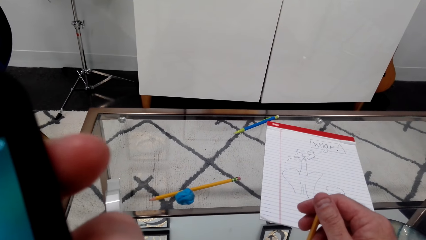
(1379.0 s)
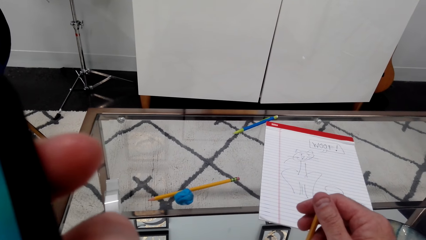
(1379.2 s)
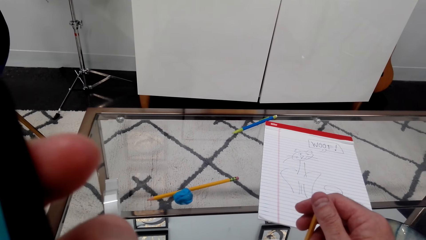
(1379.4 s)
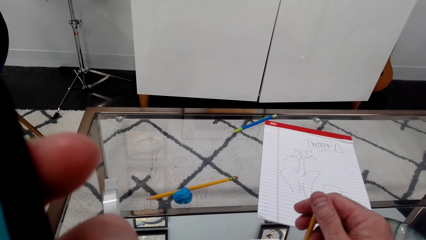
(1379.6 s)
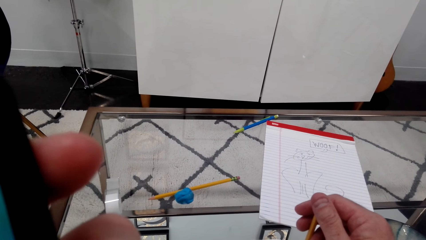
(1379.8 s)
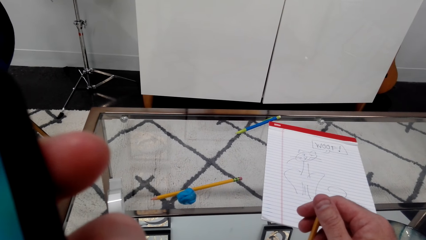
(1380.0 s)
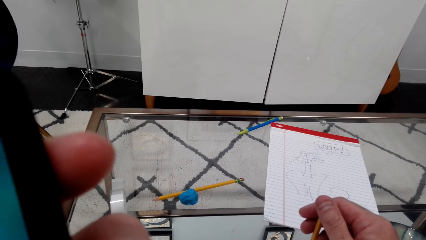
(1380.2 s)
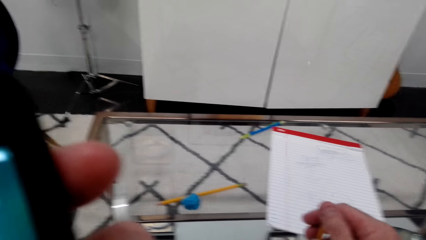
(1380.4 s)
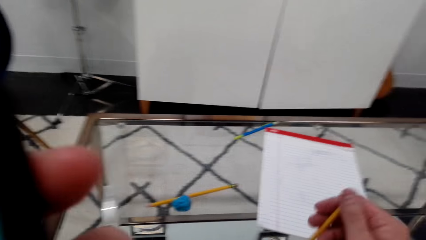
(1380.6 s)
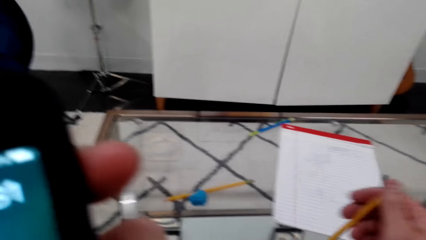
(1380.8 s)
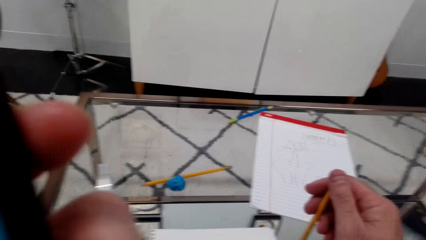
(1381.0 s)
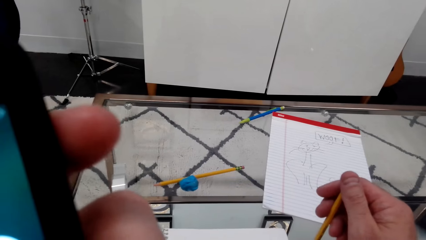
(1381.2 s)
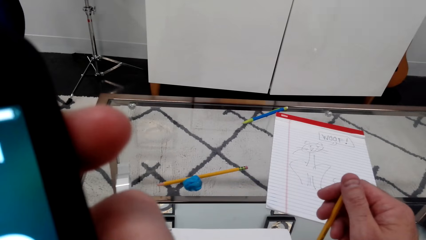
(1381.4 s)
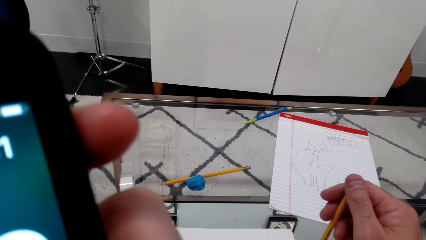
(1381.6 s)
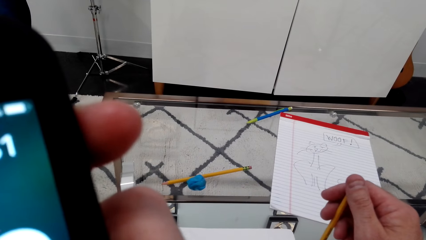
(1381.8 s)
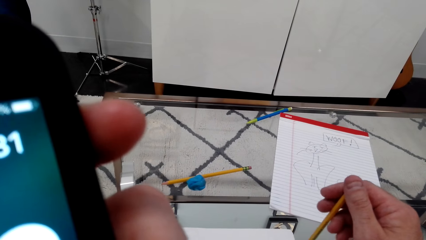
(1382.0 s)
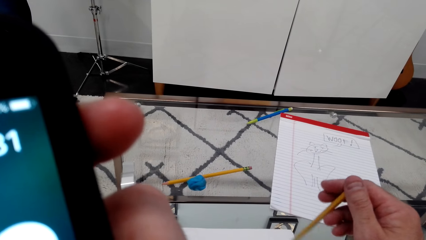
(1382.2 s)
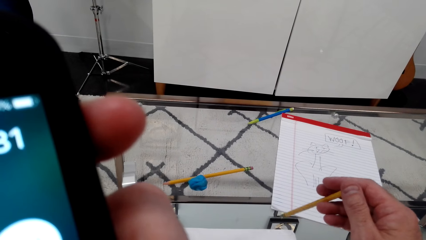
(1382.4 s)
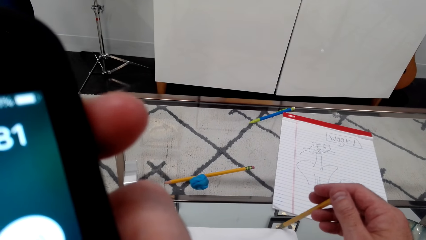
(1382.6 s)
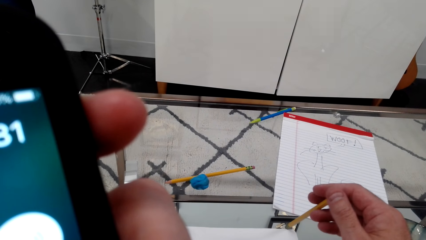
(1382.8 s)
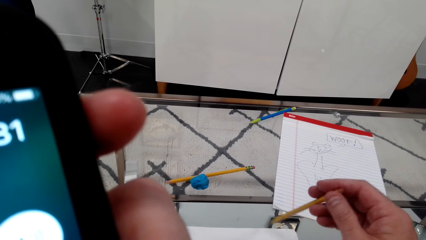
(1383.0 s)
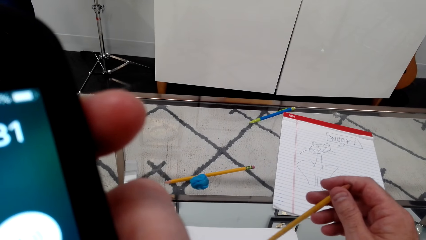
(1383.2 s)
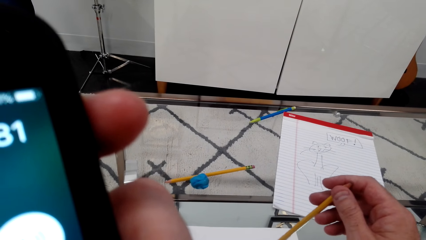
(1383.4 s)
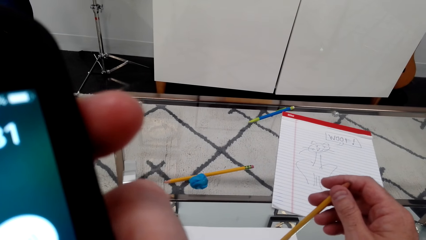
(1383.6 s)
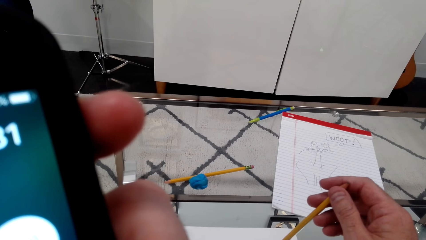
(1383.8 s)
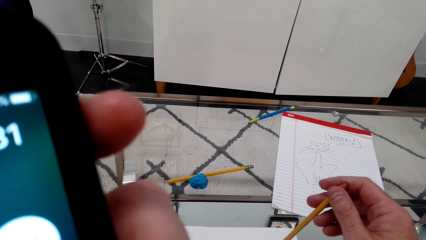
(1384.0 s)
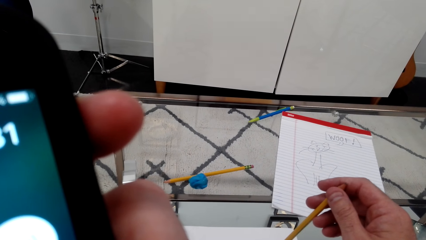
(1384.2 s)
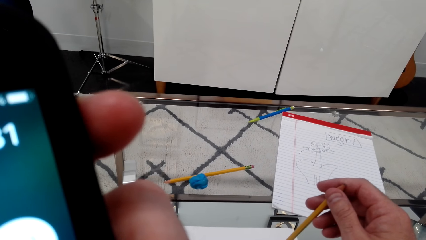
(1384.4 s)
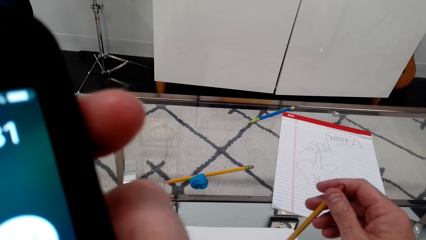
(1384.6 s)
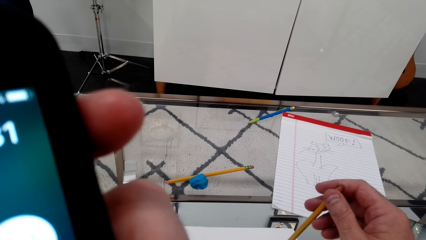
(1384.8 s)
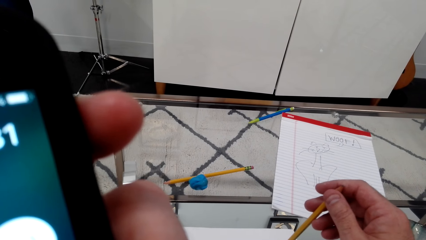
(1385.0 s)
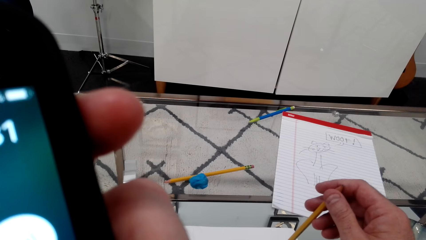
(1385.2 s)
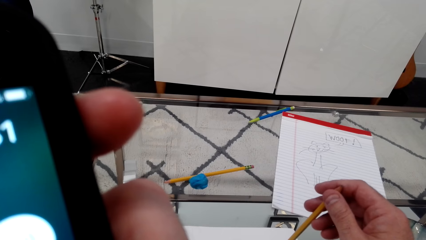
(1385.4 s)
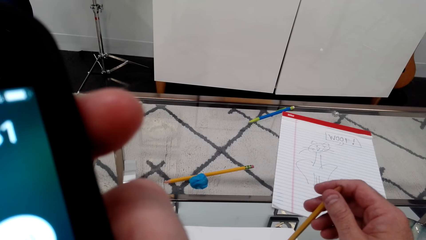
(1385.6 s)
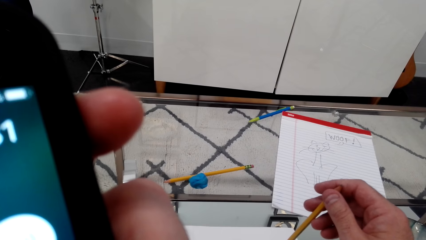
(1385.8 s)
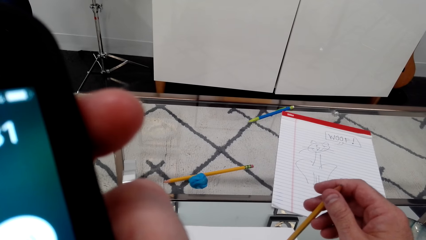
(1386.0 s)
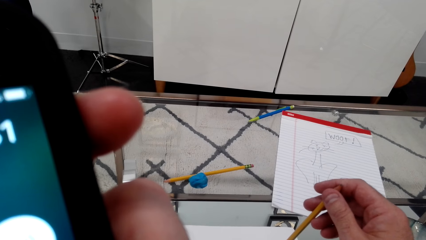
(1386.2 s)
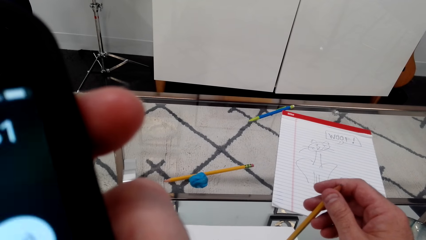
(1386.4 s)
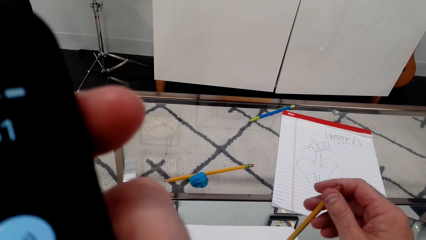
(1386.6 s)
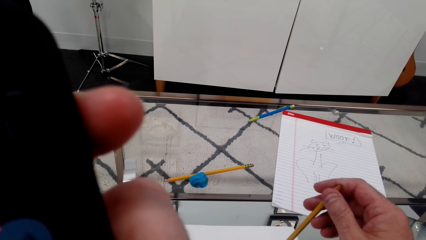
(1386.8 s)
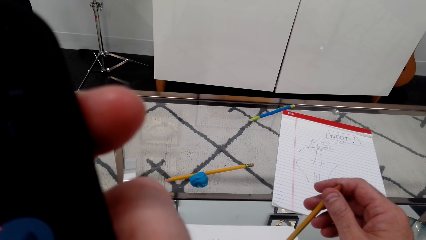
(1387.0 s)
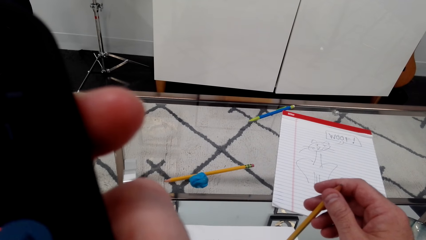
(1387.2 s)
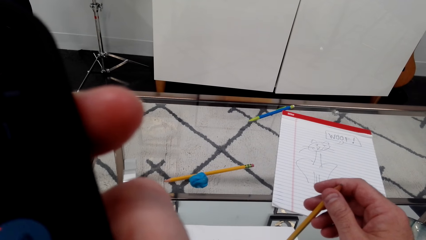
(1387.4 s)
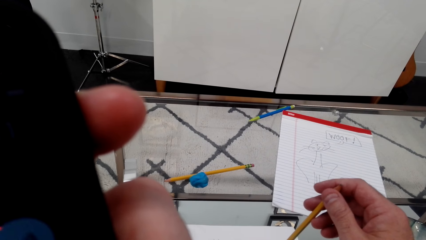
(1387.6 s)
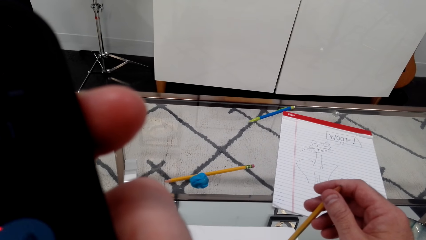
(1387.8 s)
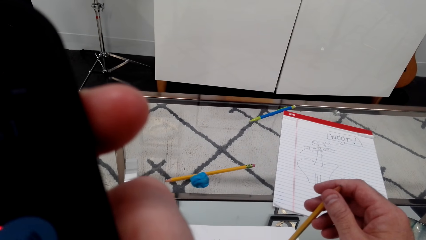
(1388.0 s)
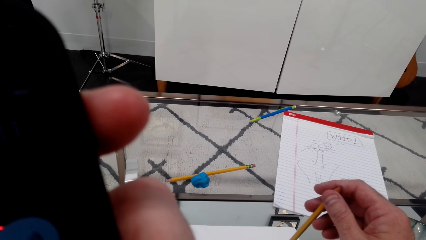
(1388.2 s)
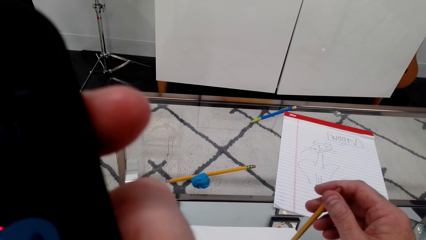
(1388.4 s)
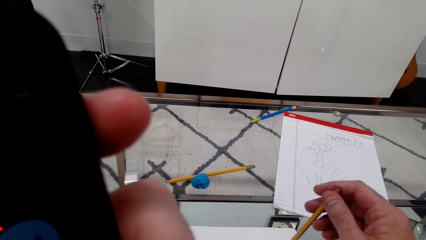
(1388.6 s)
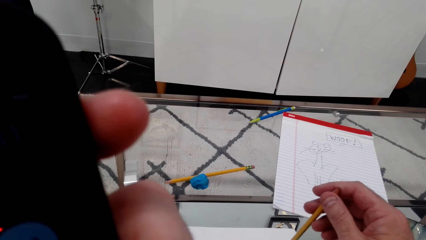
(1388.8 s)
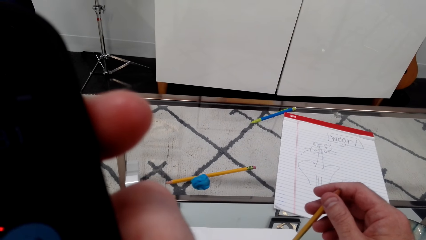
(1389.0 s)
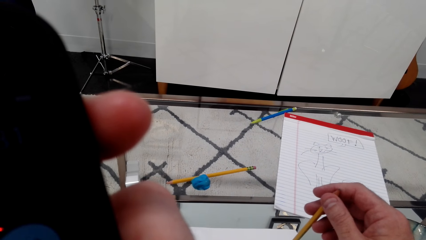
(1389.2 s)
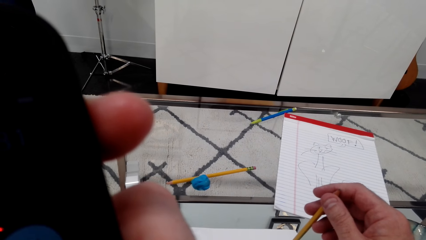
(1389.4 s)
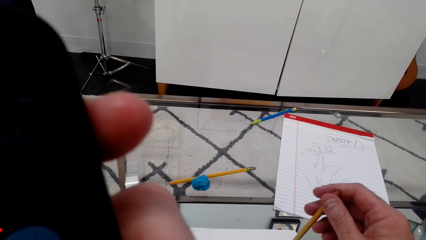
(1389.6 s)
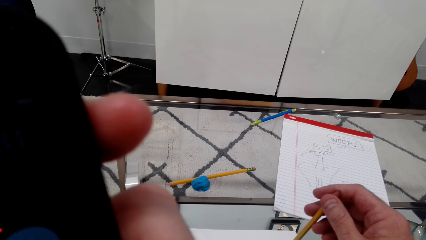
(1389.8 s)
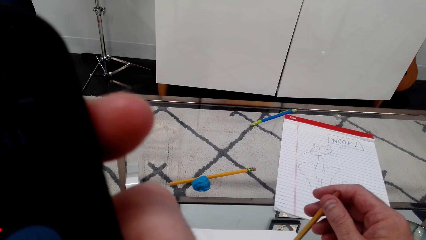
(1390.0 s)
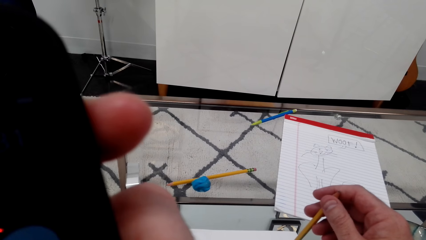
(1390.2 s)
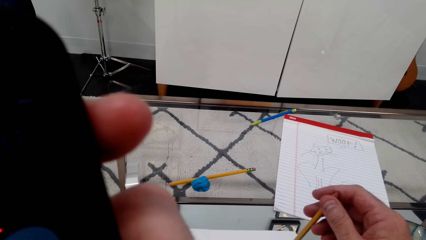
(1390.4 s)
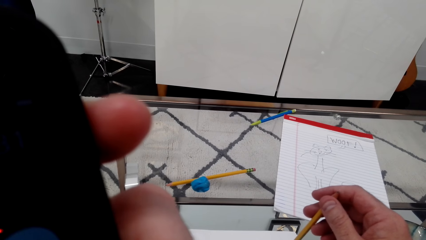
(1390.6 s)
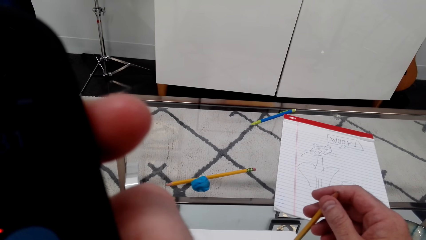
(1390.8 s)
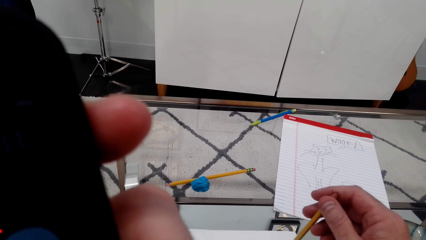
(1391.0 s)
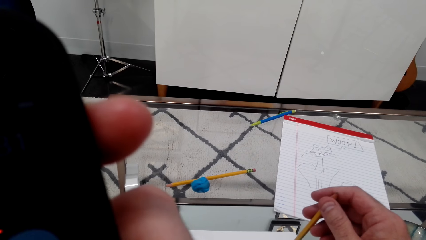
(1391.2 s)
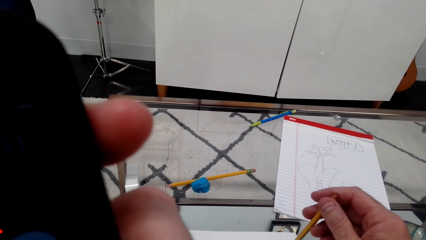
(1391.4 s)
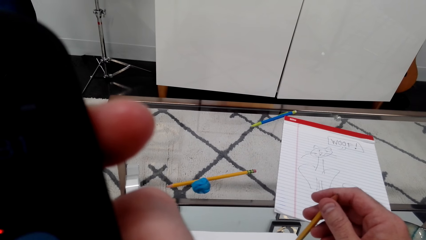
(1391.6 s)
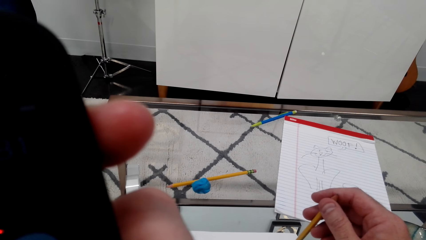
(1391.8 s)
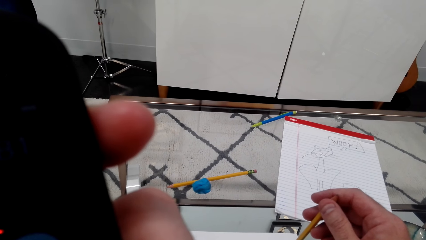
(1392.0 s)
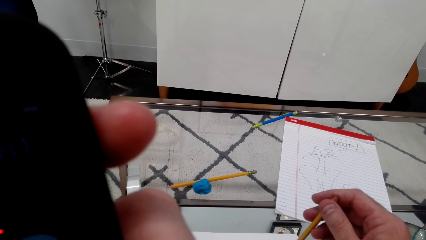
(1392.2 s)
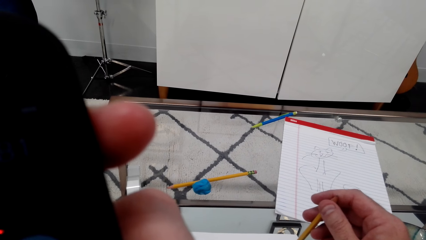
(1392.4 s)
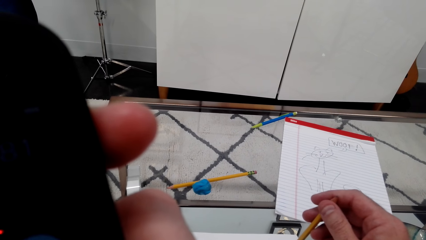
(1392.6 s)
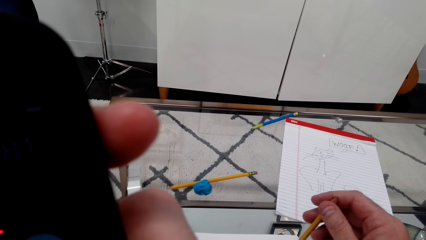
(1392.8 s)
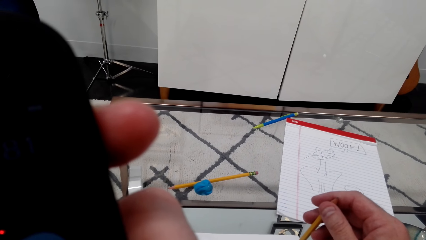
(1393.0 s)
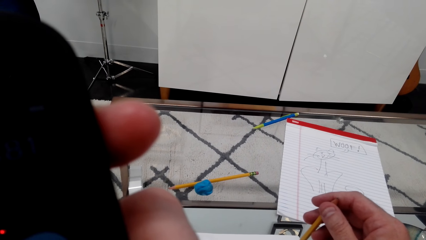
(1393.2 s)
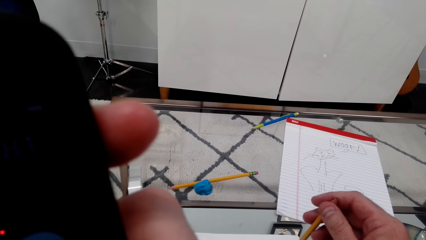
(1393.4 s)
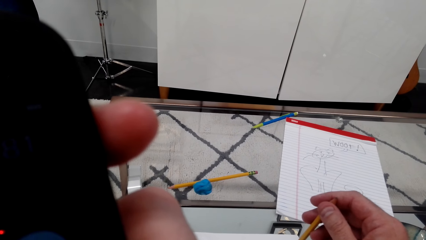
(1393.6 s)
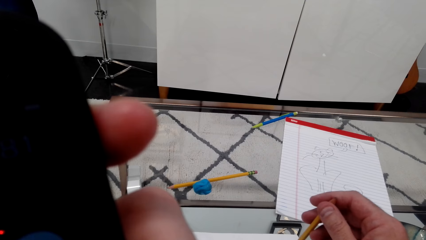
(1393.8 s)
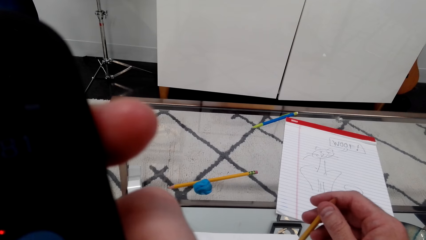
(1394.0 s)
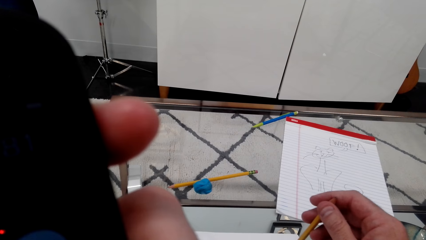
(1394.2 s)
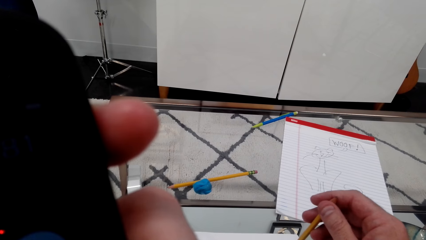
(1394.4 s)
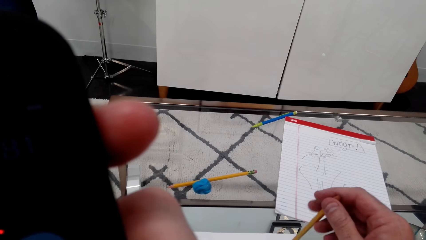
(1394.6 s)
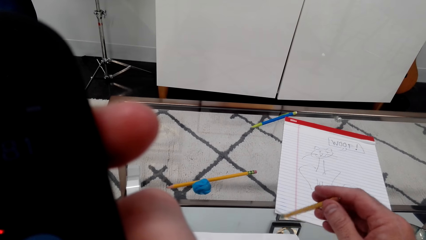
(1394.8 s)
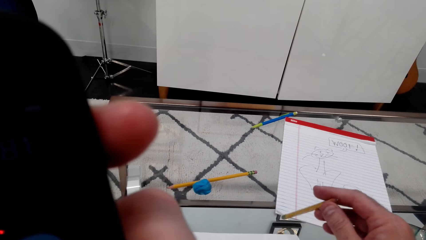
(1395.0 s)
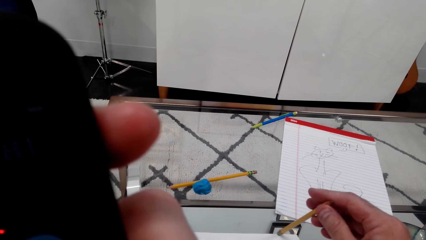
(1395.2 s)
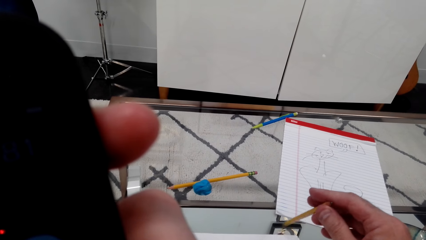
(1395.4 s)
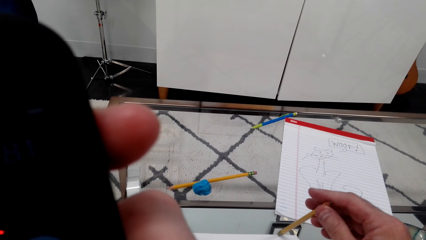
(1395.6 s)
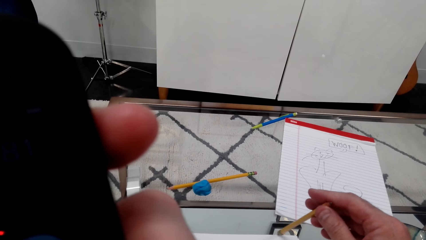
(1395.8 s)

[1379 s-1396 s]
The camera wearer uses the phone.
